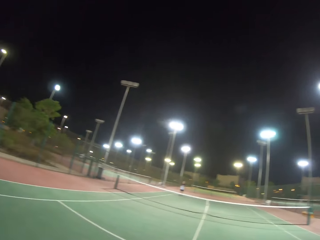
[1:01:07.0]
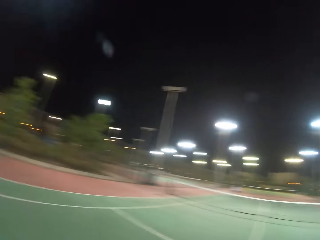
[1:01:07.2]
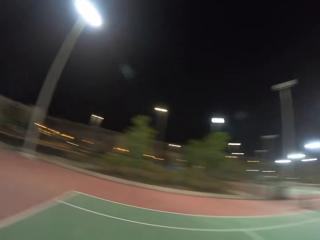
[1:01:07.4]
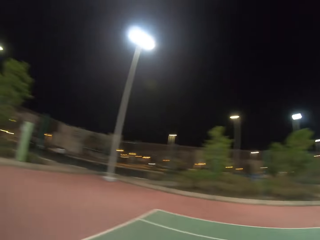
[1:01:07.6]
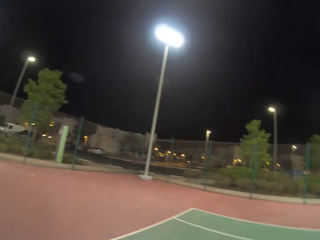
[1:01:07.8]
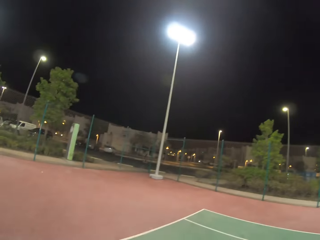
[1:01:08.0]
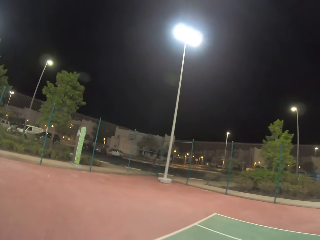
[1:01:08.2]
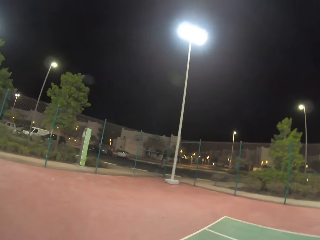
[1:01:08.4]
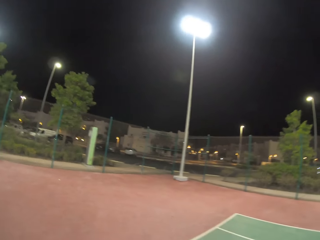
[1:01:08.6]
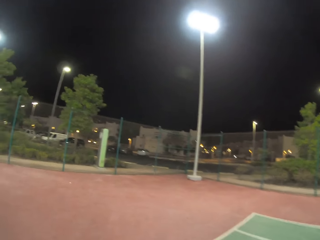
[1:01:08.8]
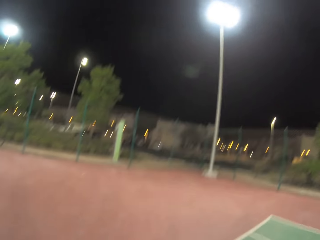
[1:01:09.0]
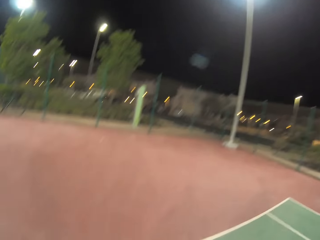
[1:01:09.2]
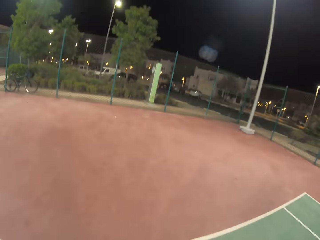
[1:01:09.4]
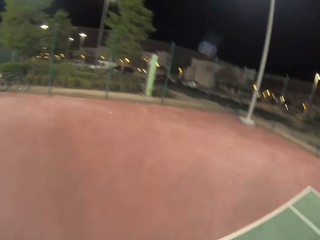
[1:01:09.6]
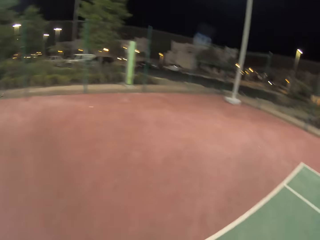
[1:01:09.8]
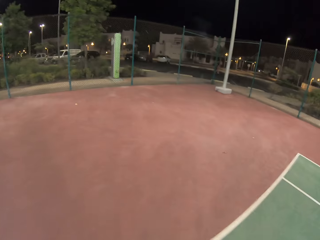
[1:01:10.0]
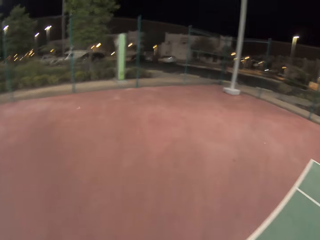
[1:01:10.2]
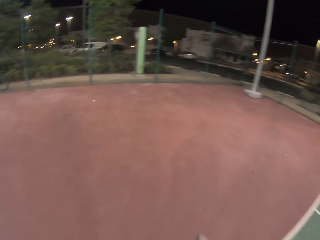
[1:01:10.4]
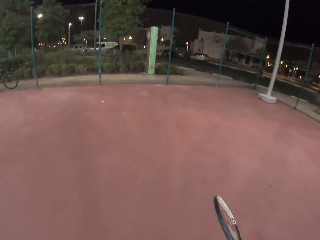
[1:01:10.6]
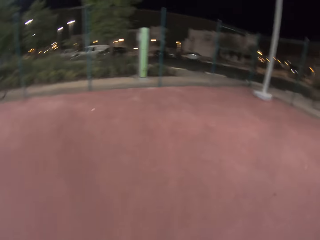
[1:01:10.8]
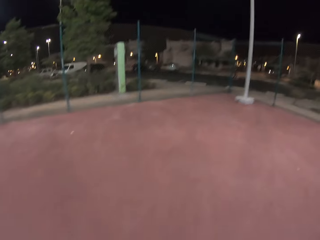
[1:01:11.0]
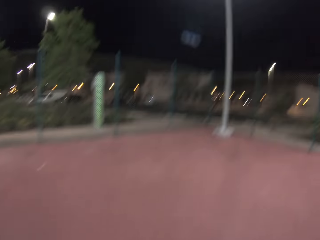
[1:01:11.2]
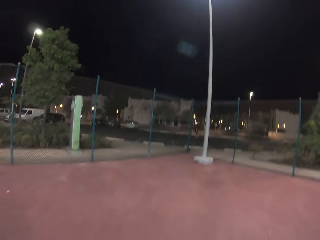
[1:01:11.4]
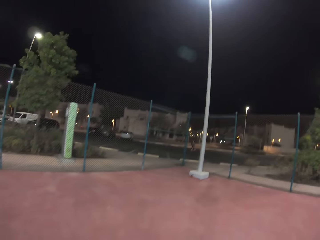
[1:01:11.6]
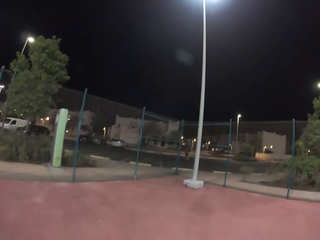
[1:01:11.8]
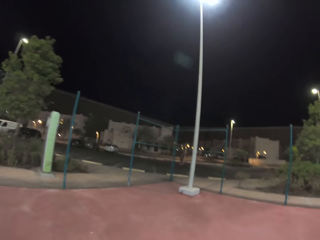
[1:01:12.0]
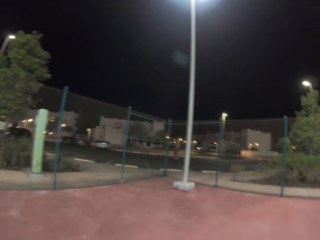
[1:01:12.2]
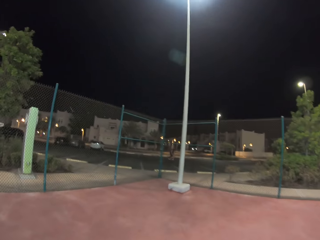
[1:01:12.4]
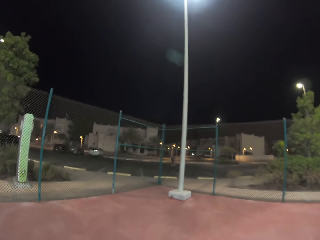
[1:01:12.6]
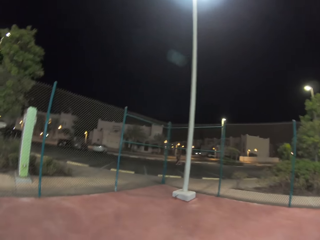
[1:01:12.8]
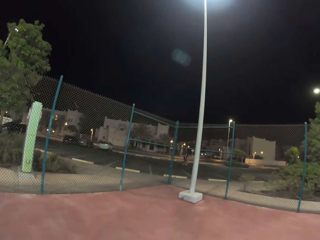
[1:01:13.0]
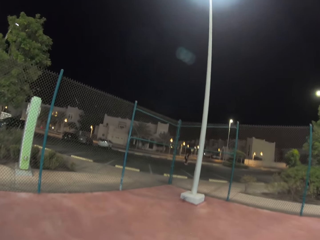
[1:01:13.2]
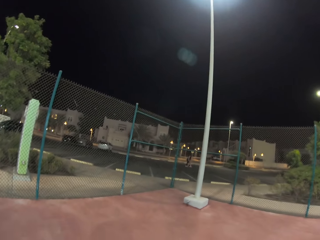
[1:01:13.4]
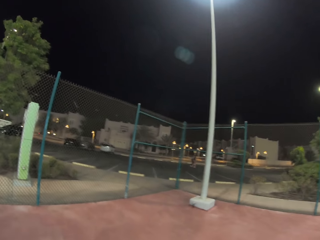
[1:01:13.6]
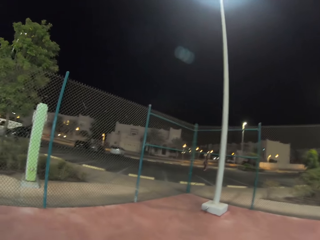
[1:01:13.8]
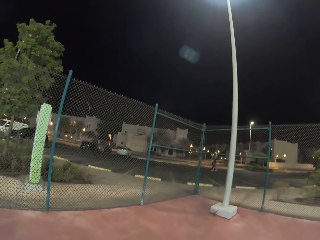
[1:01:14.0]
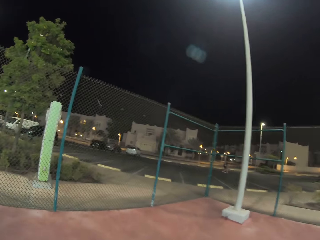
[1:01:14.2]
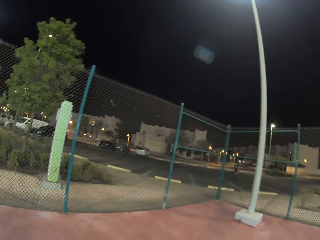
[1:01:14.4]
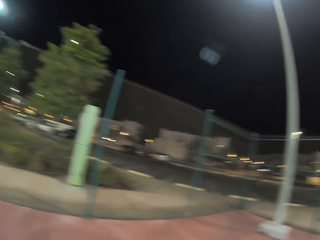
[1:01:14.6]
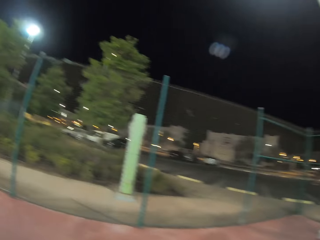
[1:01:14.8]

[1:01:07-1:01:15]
The camera wearer looks at the background.

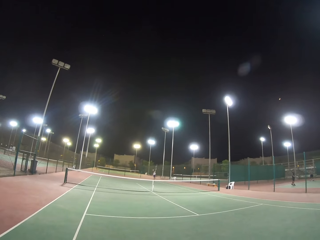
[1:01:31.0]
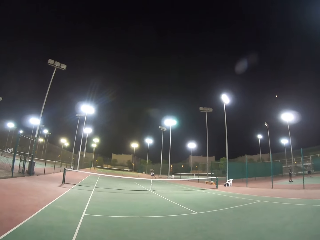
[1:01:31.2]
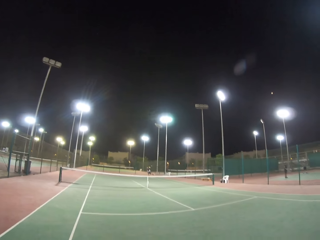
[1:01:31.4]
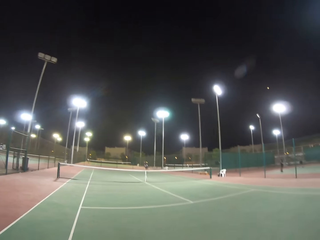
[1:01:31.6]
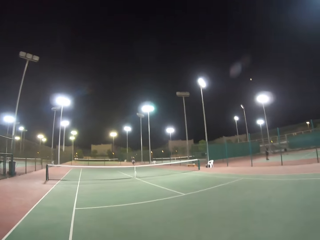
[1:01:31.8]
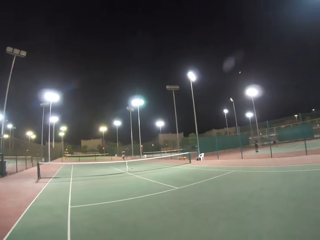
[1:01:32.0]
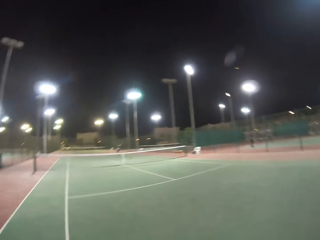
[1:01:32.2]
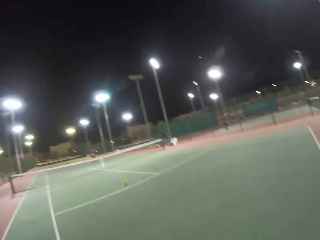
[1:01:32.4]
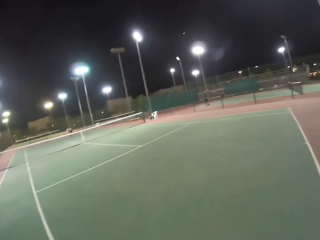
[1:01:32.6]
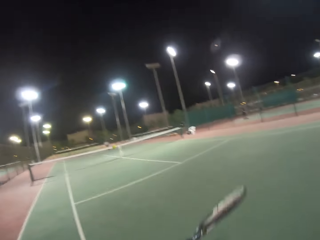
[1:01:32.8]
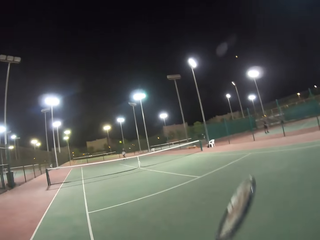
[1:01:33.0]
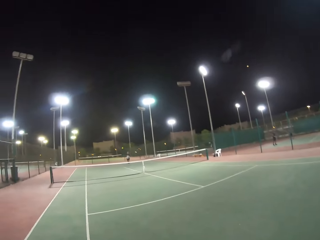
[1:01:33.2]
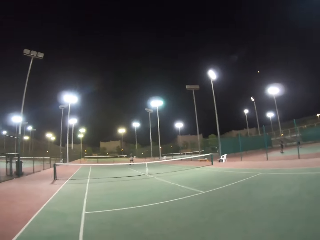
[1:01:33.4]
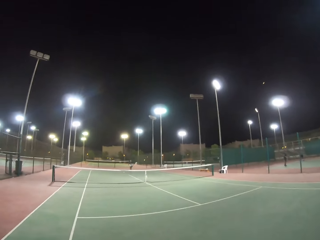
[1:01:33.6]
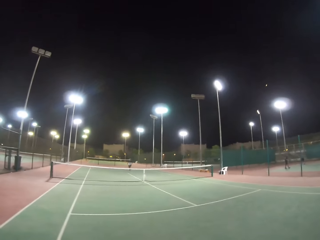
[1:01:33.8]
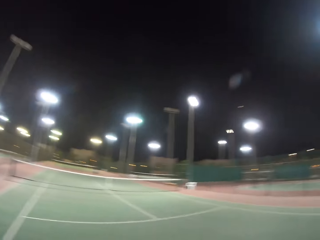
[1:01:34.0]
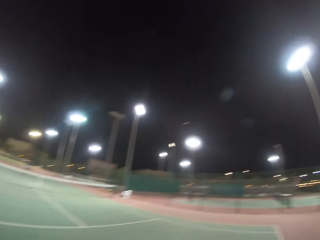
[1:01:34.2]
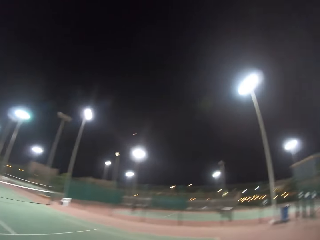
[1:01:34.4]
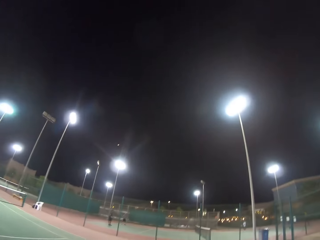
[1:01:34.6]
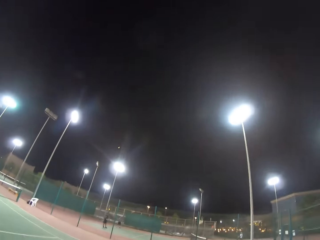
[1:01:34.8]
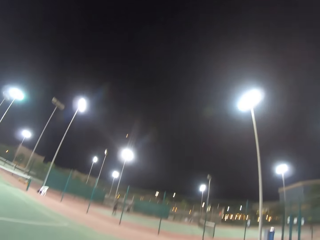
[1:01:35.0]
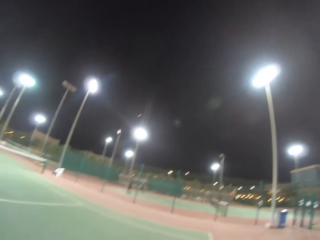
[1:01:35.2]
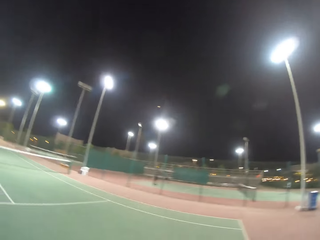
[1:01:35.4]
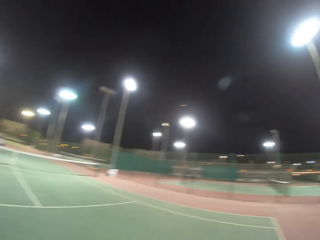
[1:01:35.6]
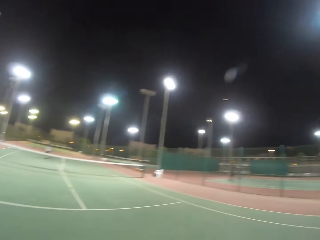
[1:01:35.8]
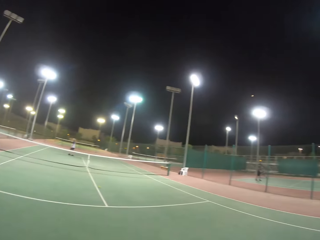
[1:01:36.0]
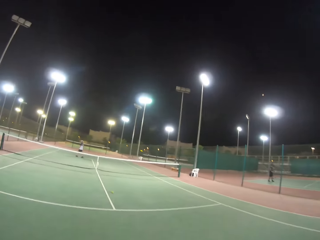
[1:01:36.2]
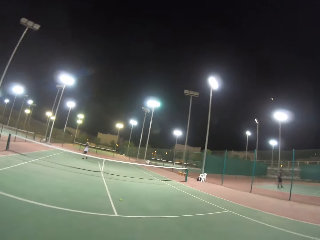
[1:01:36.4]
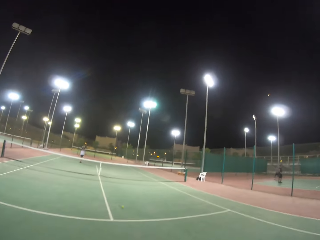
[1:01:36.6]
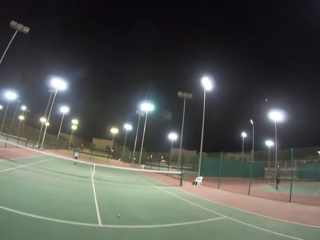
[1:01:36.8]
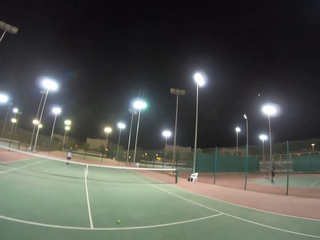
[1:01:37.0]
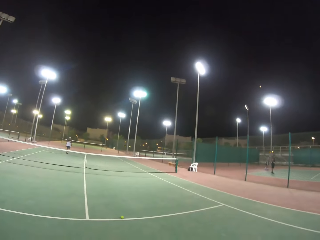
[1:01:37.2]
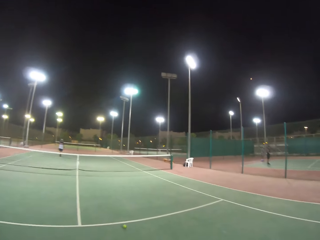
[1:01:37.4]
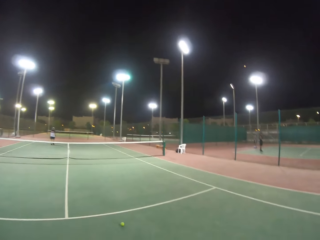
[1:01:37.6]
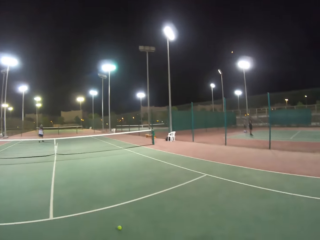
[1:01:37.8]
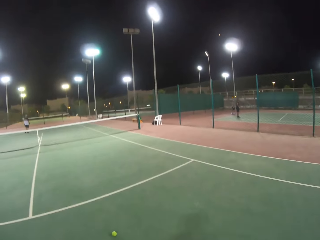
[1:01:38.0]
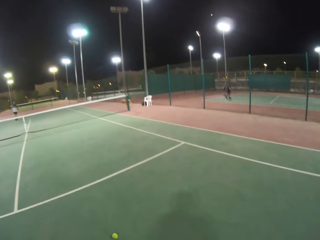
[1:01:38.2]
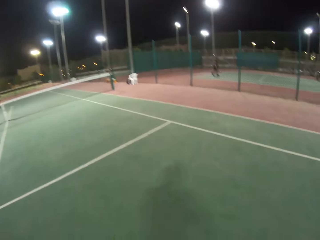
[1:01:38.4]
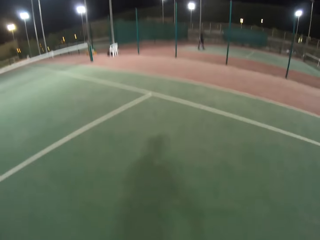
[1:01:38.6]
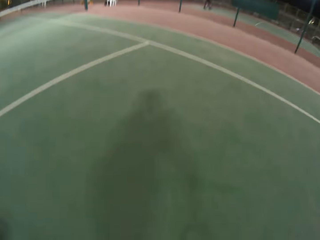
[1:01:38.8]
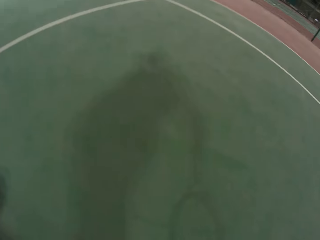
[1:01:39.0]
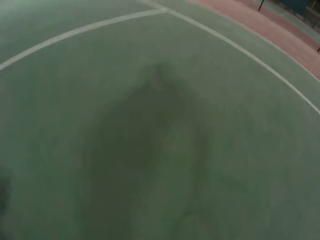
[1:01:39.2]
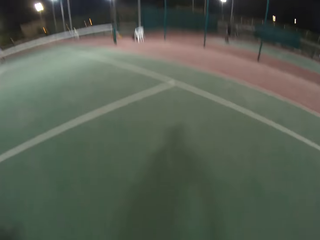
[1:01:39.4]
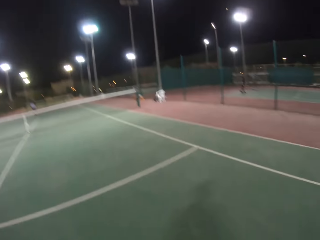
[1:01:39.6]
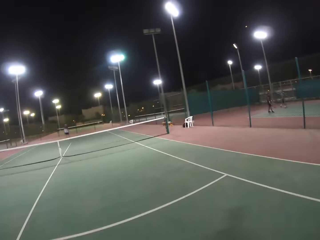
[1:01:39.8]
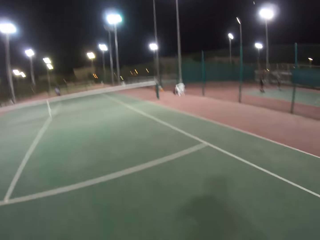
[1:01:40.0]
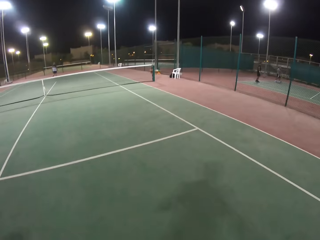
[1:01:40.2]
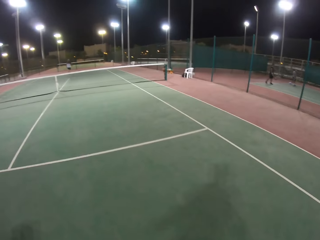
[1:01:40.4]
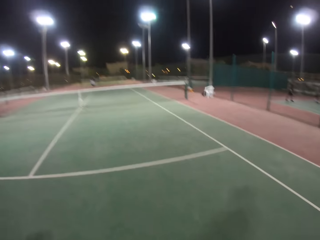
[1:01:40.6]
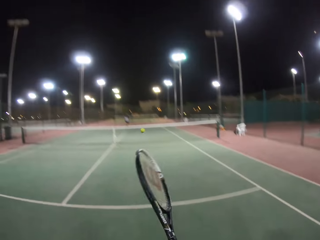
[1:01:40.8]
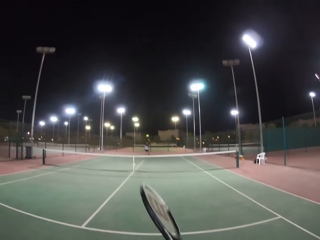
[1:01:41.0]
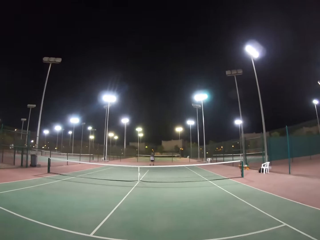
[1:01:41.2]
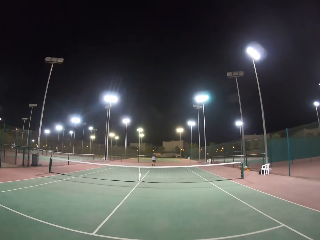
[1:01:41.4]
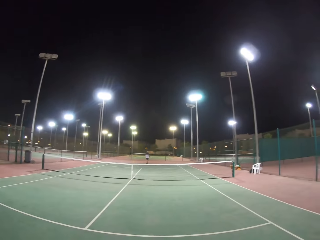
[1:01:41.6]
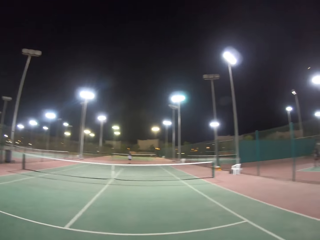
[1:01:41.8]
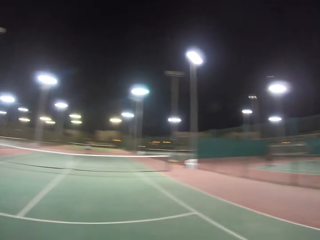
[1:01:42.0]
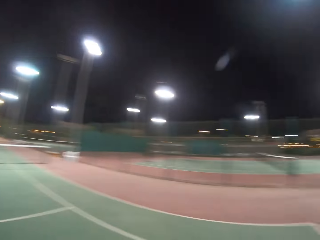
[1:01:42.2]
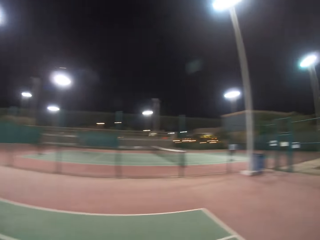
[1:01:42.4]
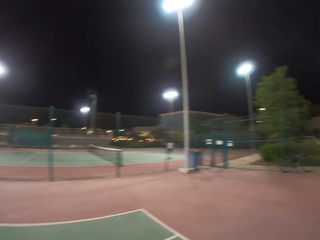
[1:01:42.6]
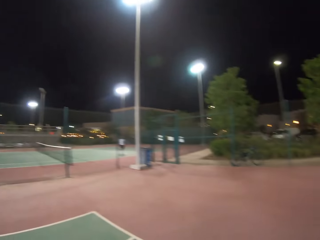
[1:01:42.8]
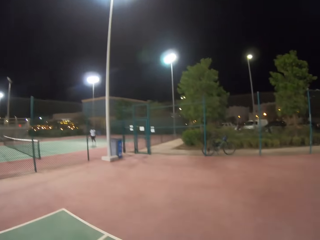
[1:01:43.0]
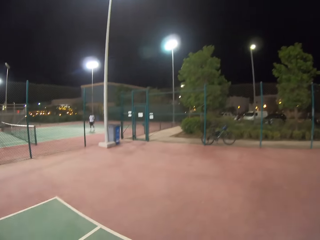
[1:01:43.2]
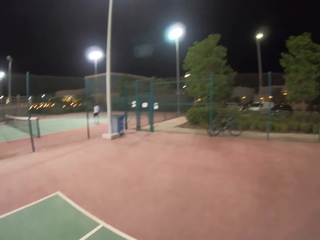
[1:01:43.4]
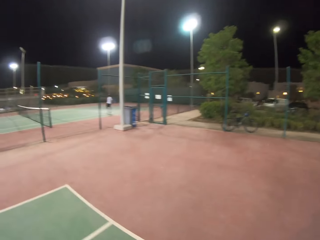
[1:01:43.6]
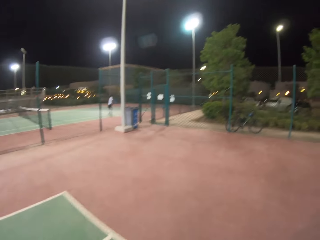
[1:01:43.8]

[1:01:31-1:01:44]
The camera wearer hits the ball. They pick up the ball. They hit the ball. They play tennis ball.
